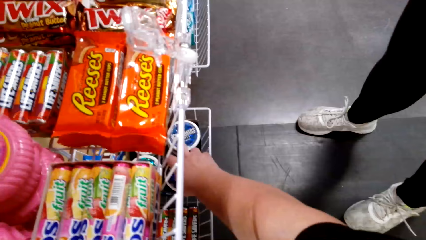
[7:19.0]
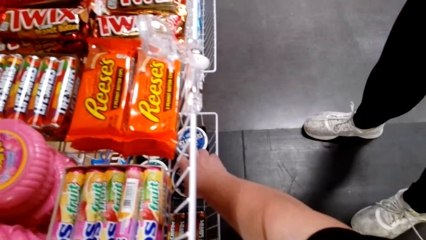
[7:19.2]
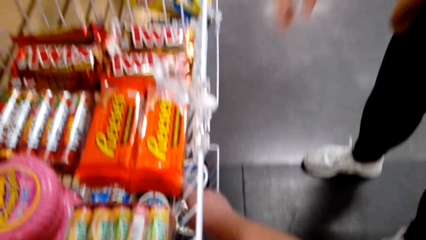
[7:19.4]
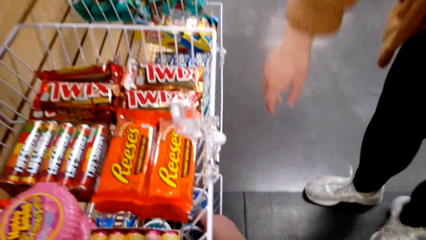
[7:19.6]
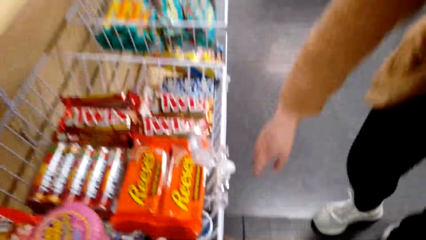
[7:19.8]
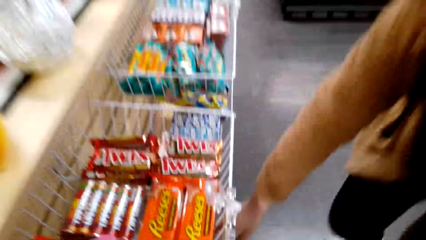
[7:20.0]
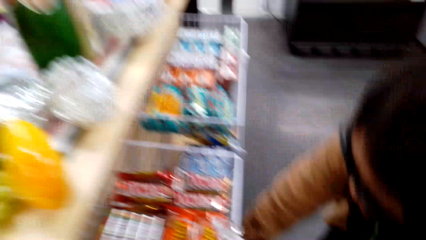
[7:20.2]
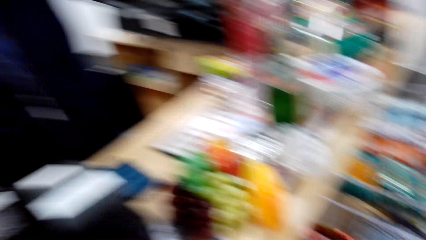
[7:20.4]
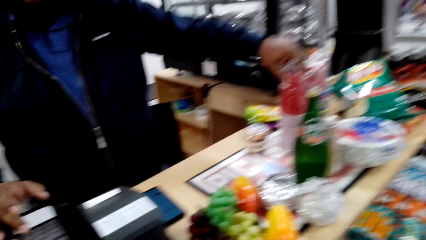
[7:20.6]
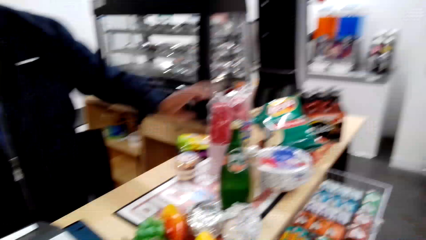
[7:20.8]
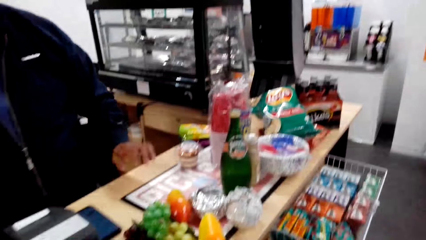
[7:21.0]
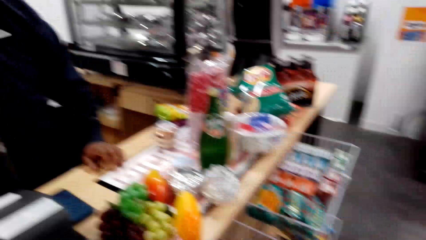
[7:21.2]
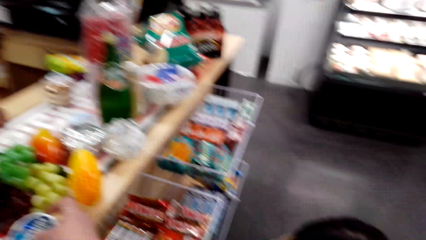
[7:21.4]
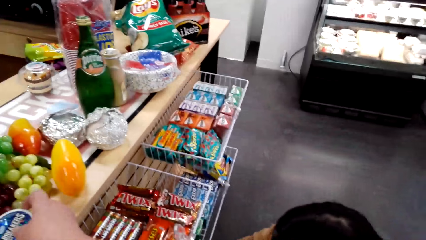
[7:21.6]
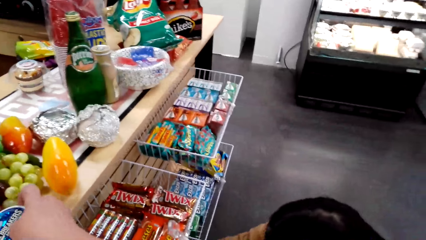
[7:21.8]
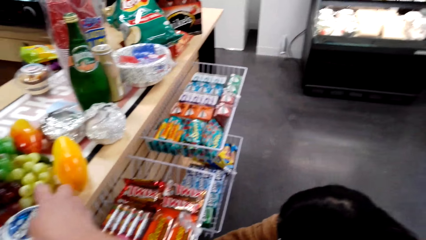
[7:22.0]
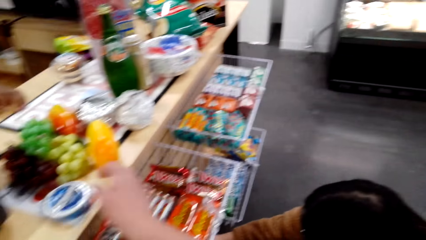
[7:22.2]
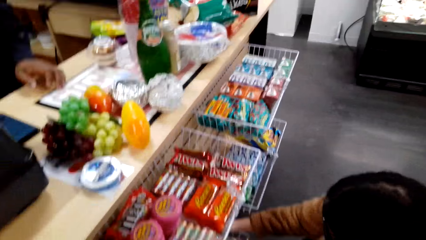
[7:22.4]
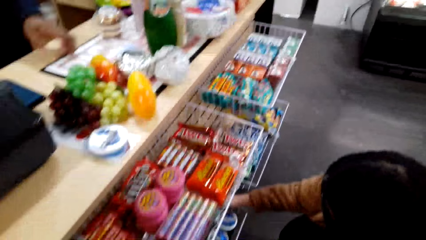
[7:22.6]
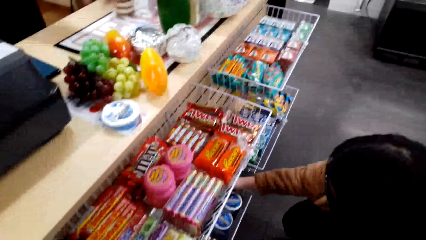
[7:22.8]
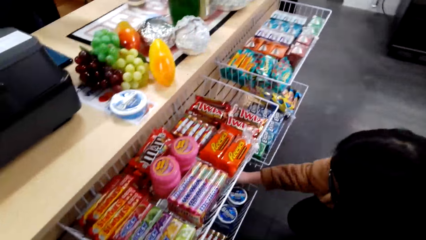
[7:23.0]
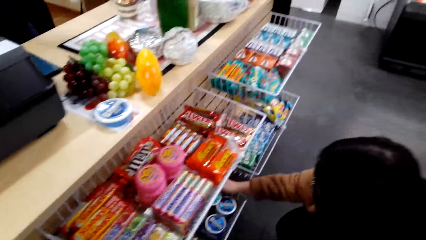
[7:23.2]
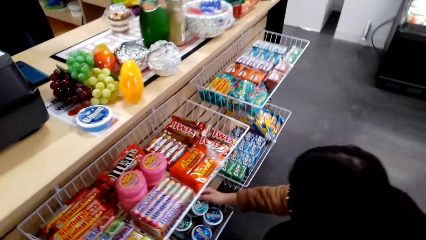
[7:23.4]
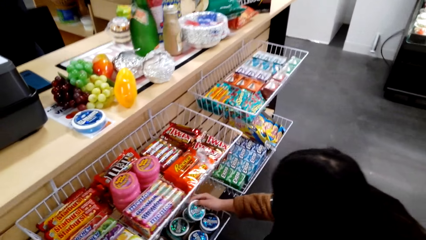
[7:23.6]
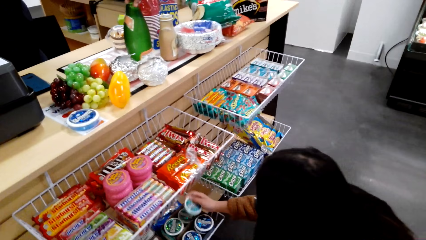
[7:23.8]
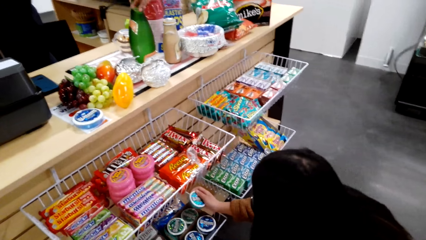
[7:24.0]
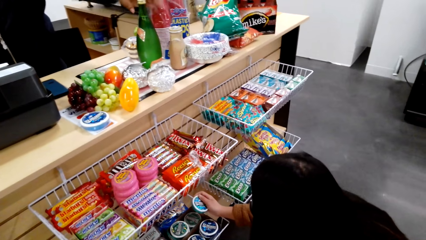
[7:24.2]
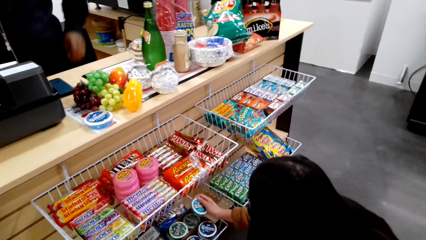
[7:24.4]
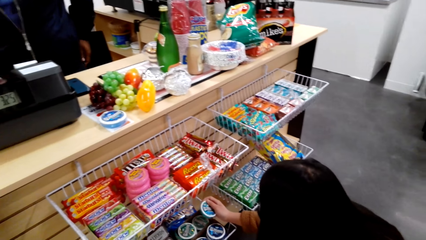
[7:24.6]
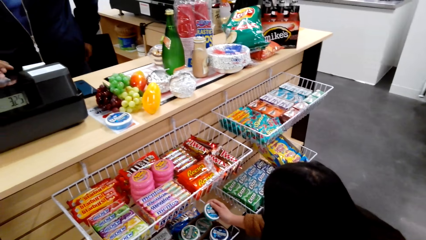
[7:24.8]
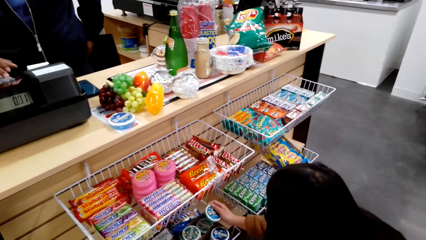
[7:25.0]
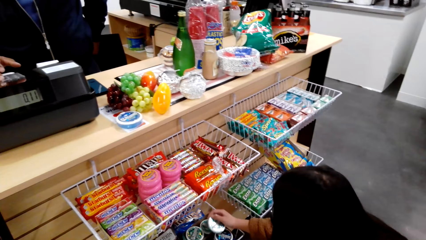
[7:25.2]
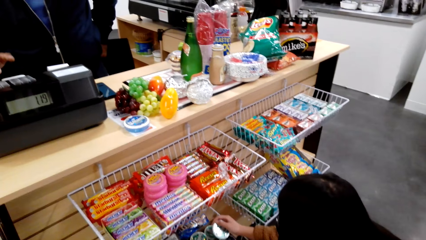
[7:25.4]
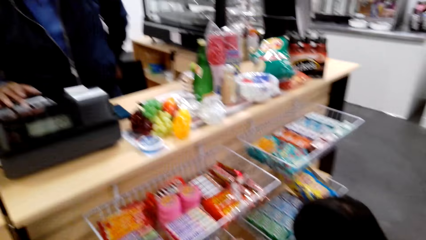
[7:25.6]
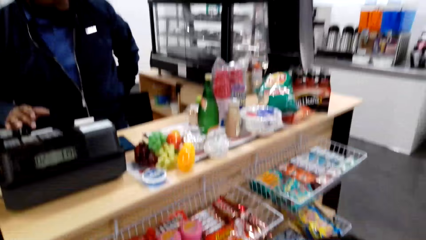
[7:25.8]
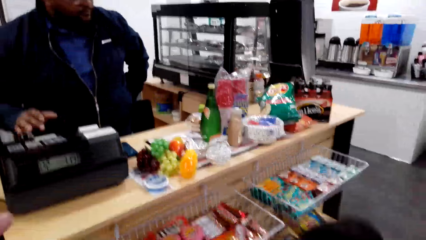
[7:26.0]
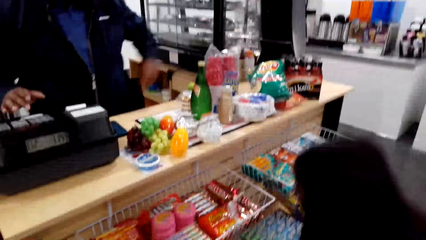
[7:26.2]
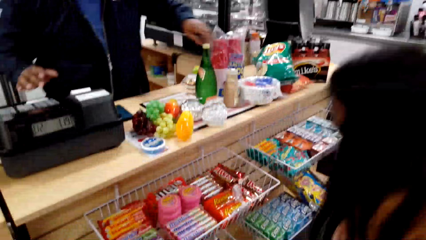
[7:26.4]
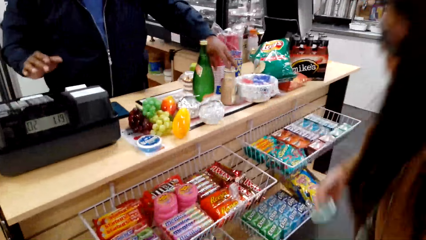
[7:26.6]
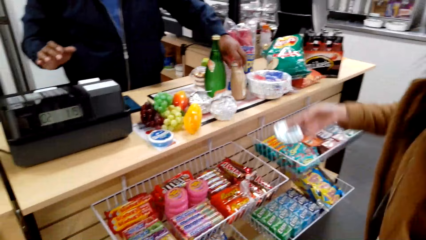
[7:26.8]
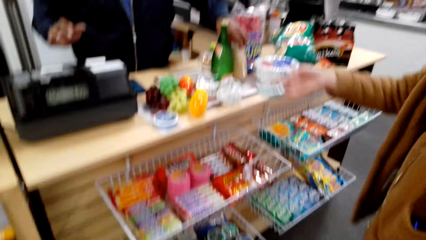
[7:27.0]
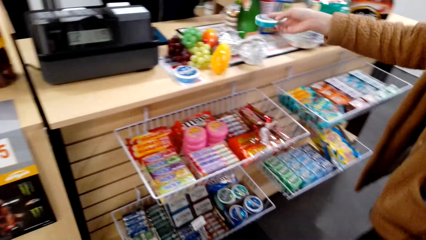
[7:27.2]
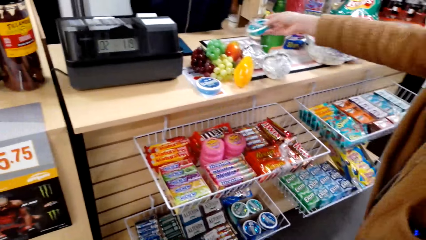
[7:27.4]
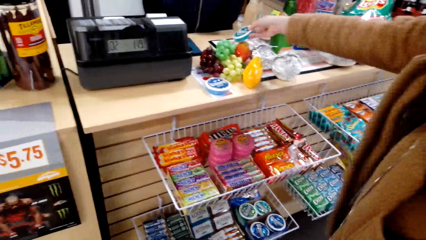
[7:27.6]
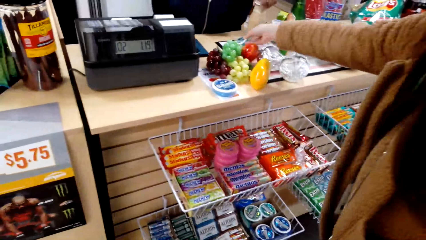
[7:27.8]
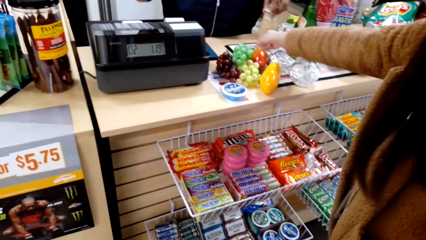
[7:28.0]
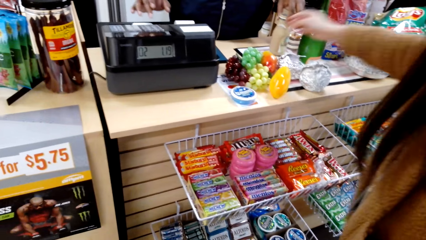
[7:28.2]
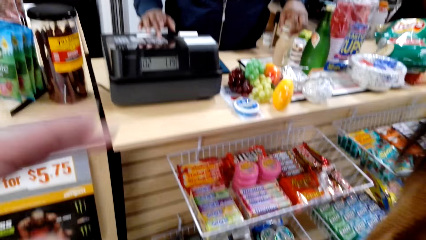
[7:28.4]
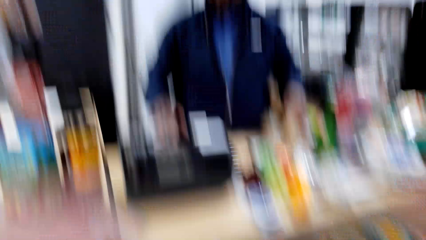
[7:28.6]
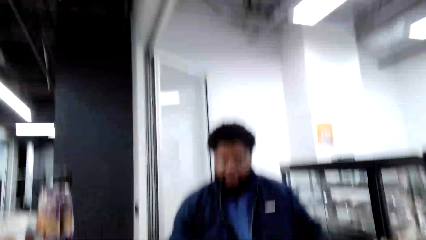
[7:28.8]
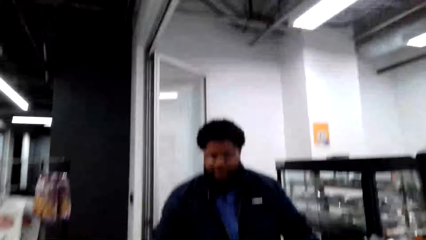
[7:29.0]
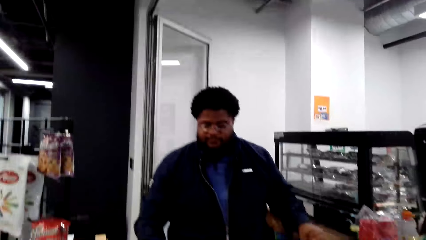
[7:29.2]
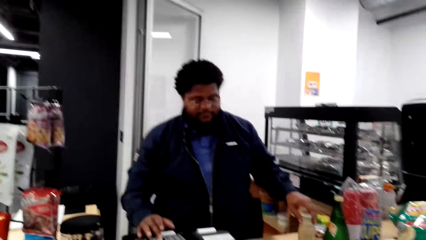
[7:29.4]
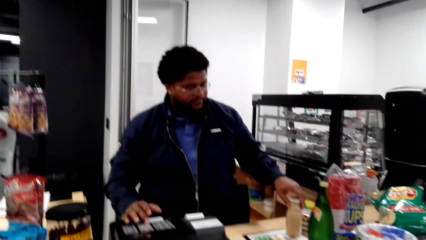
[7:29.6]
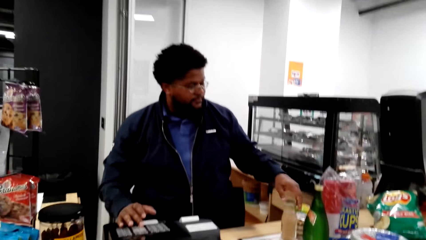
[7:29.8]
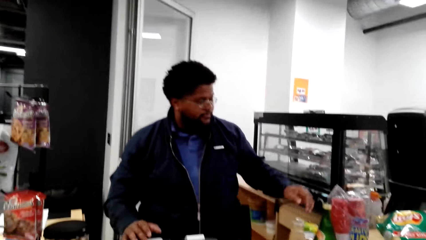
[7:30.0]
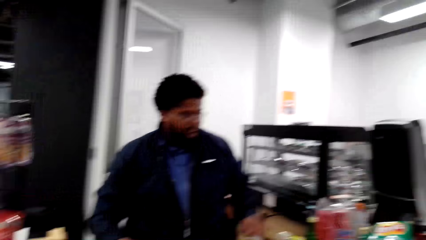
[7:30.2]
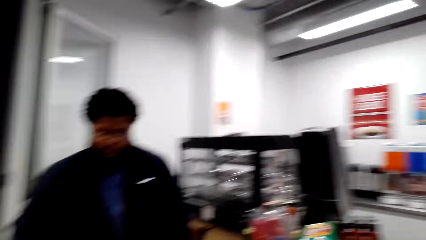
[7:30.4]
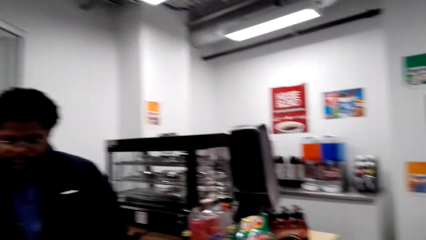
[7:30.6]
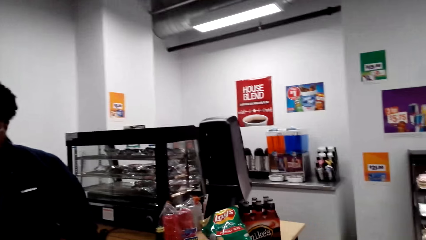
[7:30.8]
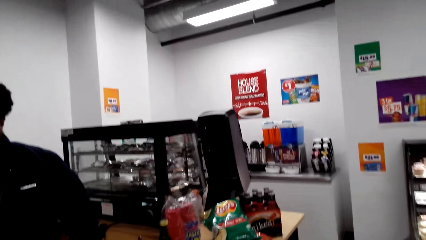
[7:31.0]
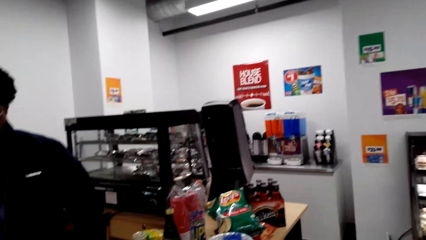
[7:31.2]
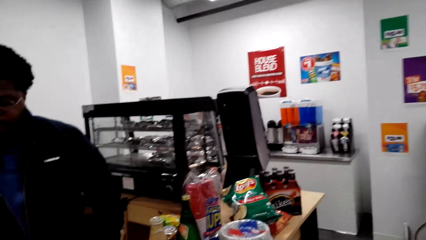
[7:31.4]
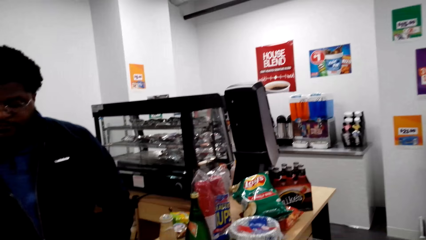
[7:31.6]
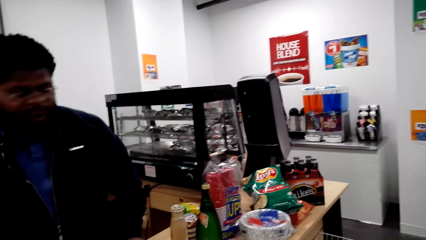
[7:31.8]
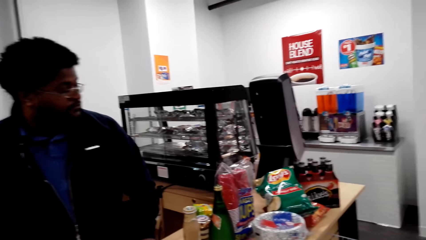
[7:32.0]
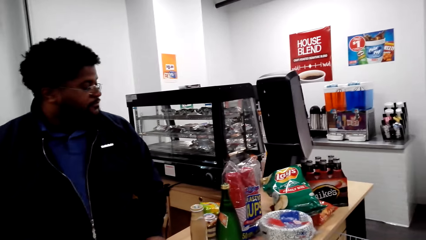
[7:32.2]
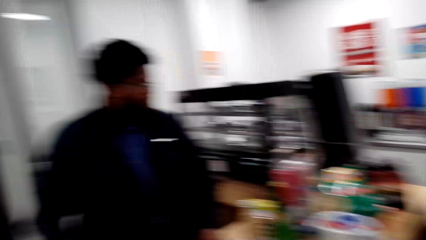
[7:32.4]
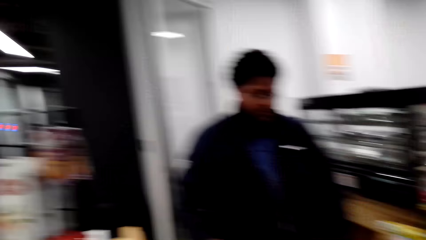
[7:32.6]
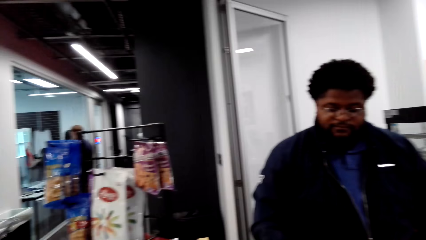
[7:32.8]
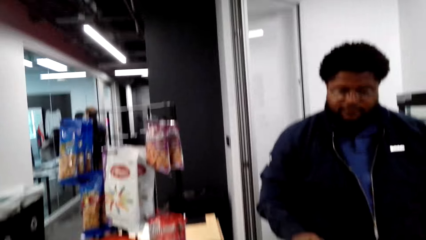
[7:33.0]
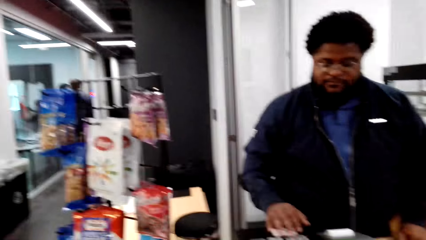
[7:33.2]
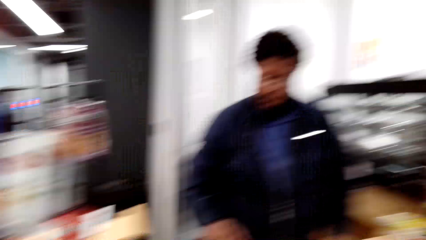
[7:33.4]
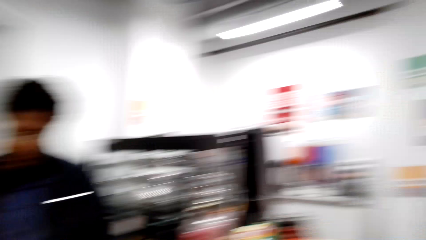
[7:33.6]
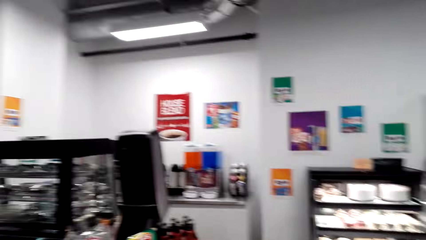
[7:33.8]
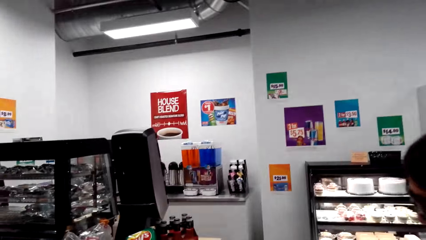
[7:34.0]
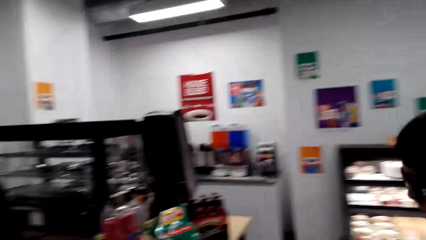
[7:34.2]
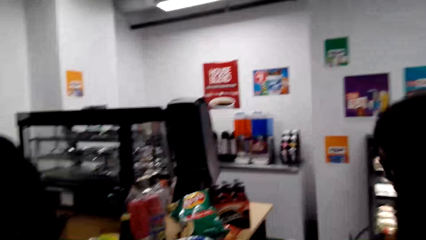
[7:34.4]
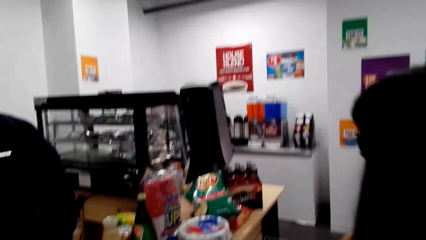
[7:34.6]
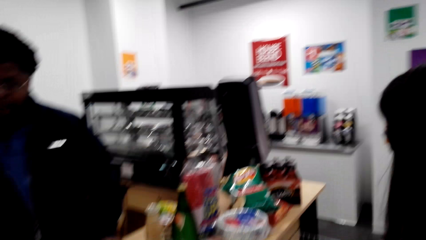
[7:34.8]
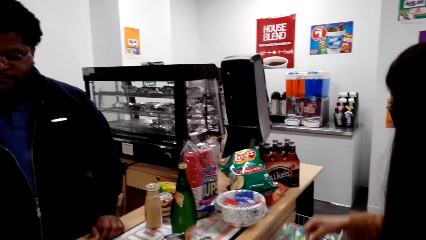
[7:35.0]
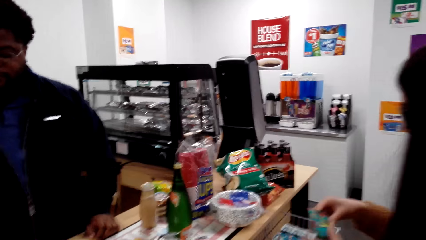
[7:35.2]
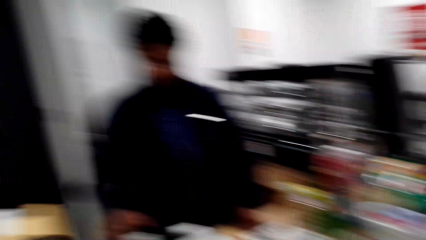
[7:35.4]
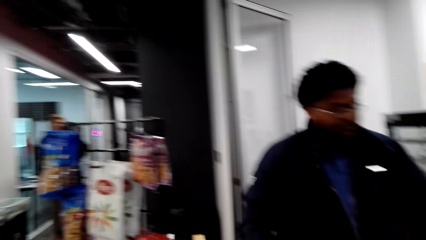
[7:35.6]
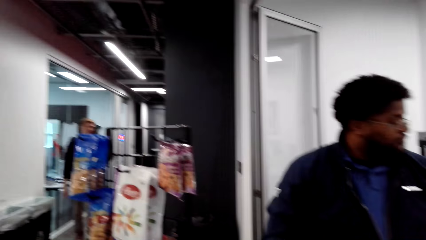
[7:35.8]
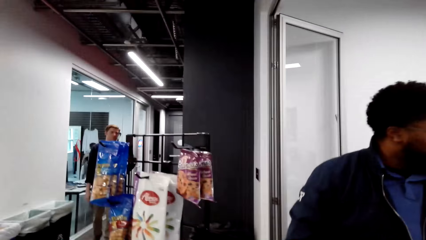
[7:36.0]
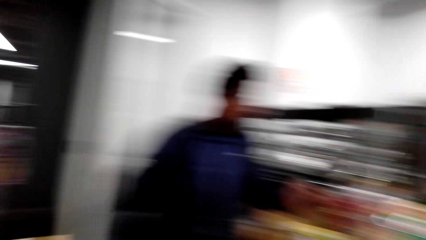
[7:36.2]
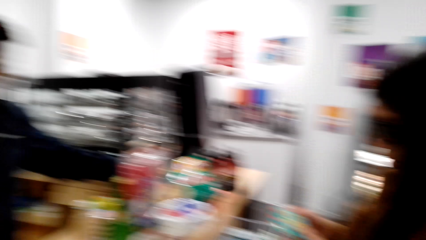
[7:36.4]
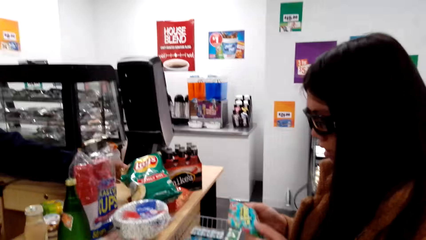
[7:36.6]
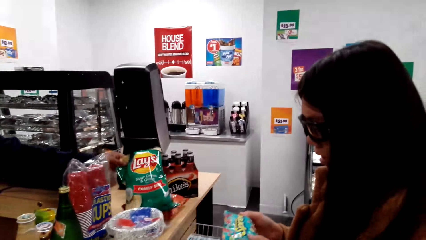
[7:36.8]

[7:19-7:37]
The camera wearer picks something. They talk with a lady. They look around. They talk with the lady. A cashier operates the teller machine. The lady touches something. The camera wearer looks at the candy on the stand. The cashier operates the teller machine. The lady talks with the camera wearer. The lady holds something. The lady puts a candy on the counter. The cashier operates the teller machine. The camera wearer looks around the supermarket. They talk with the lady. The lady speaks to the camera wearer.
